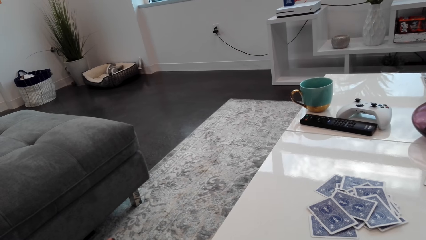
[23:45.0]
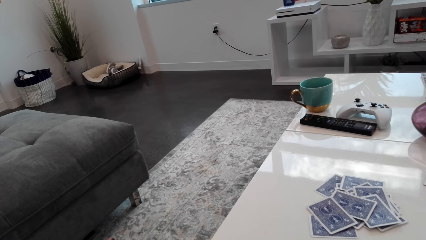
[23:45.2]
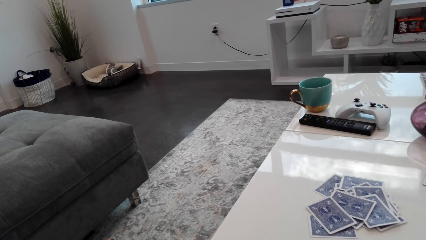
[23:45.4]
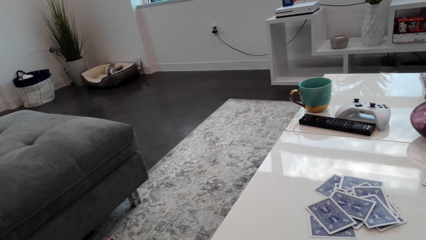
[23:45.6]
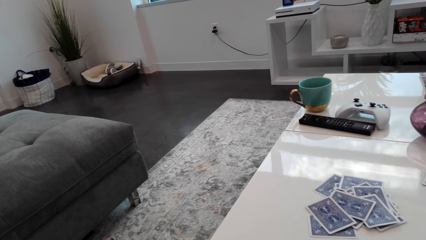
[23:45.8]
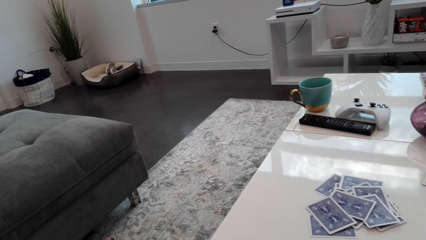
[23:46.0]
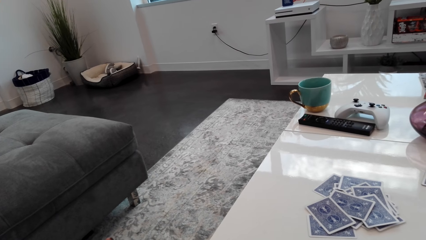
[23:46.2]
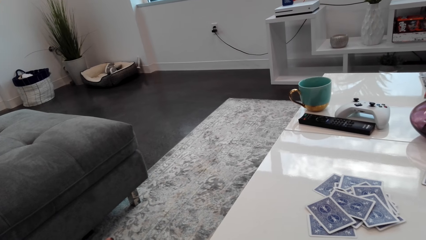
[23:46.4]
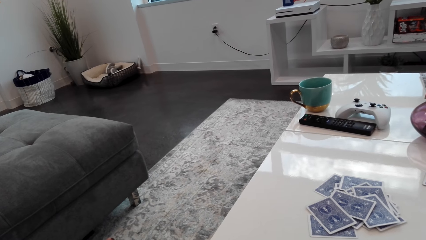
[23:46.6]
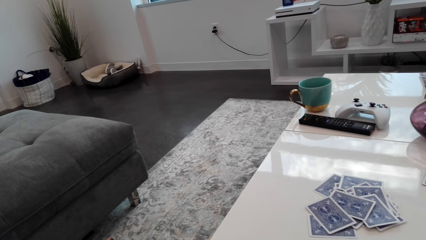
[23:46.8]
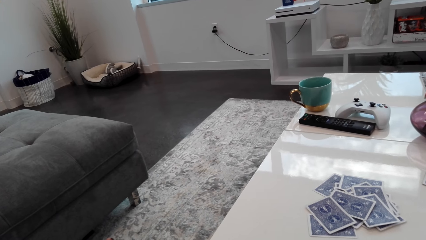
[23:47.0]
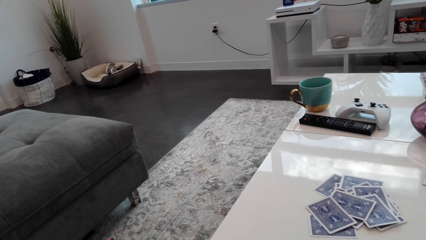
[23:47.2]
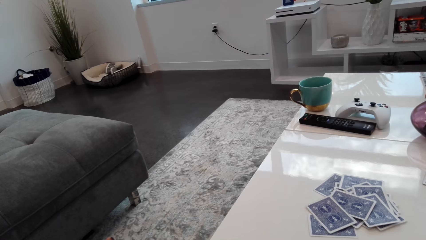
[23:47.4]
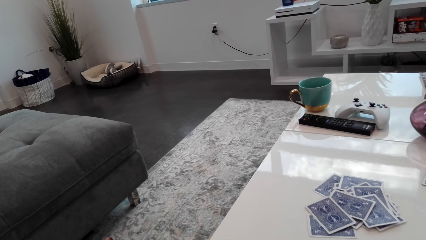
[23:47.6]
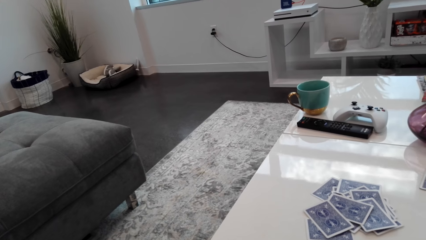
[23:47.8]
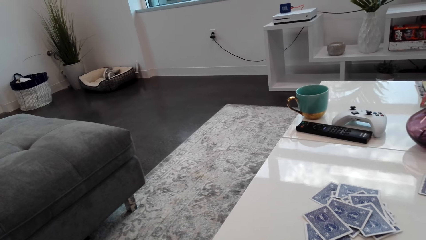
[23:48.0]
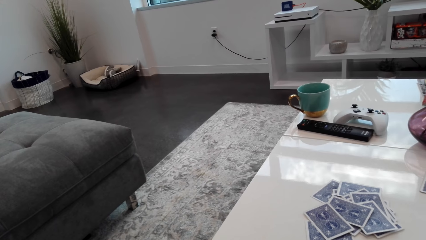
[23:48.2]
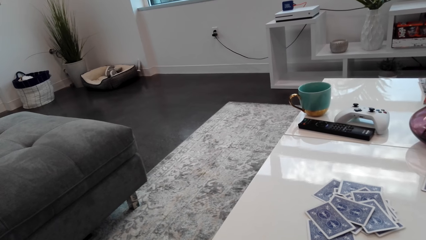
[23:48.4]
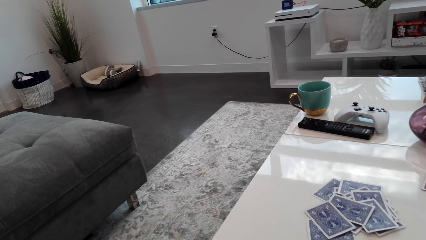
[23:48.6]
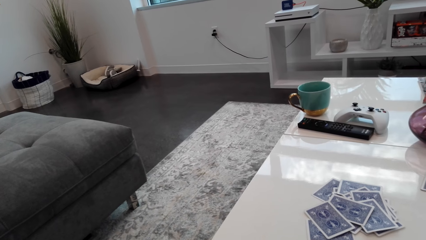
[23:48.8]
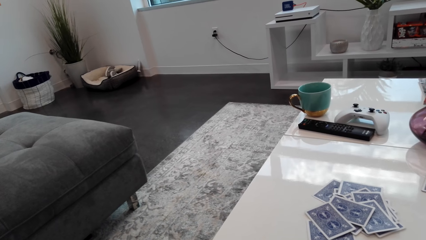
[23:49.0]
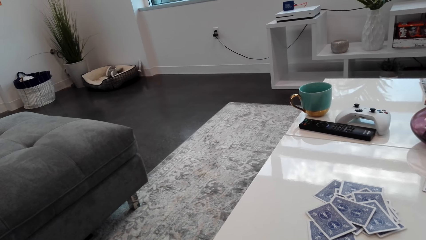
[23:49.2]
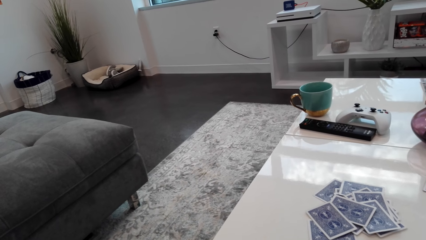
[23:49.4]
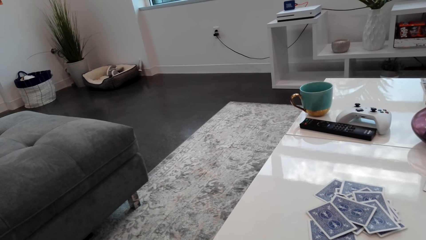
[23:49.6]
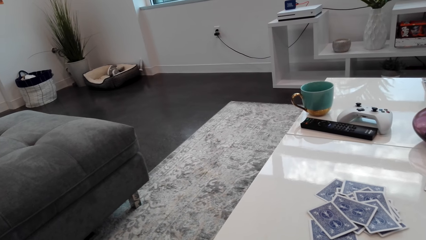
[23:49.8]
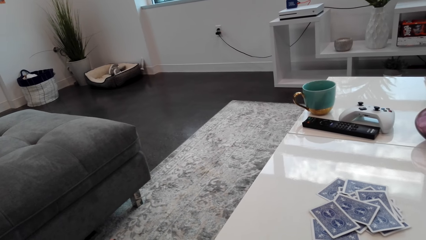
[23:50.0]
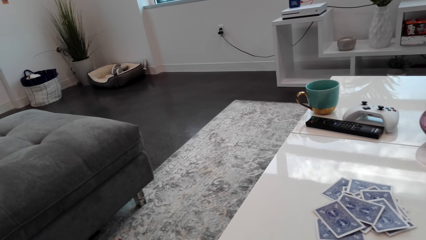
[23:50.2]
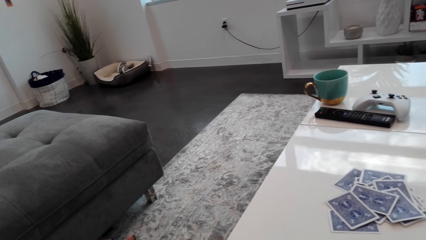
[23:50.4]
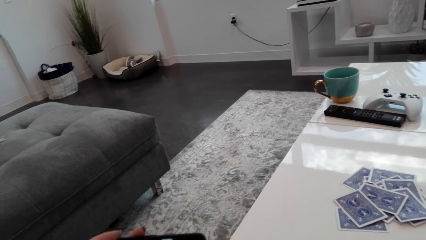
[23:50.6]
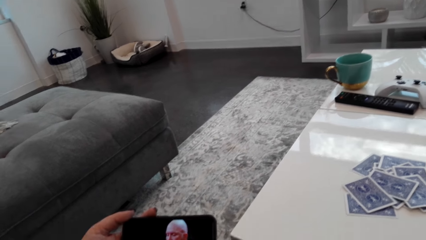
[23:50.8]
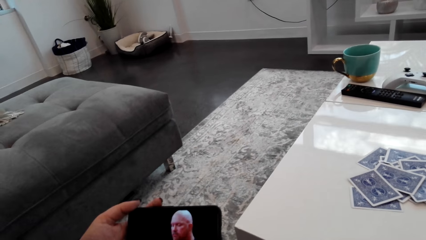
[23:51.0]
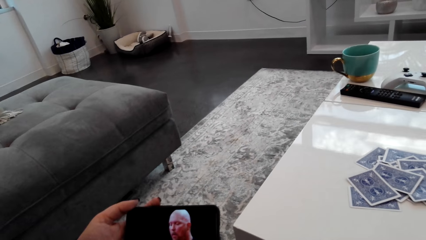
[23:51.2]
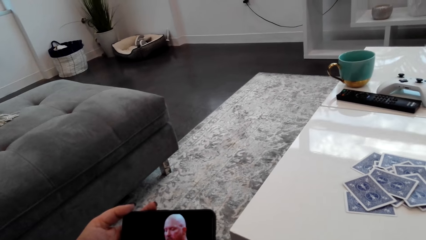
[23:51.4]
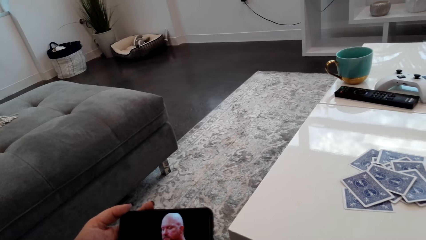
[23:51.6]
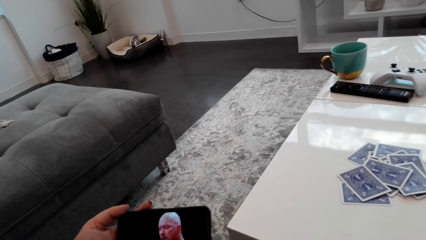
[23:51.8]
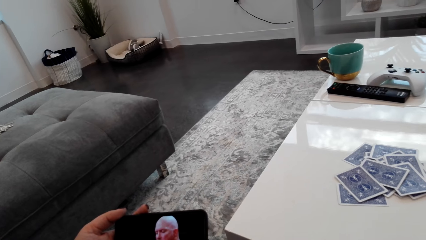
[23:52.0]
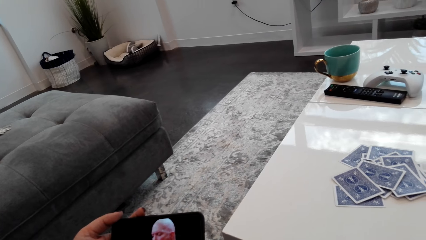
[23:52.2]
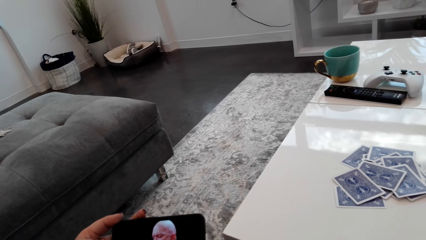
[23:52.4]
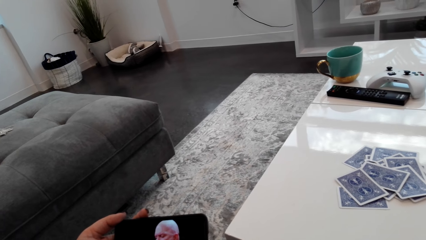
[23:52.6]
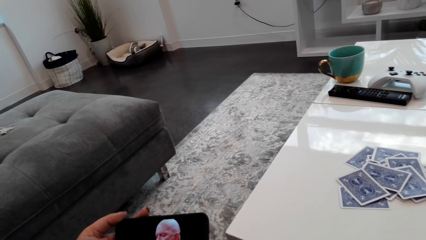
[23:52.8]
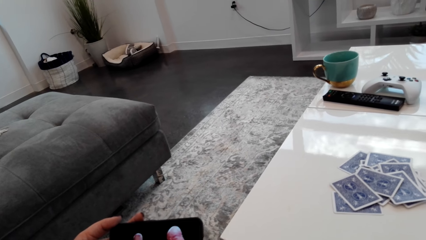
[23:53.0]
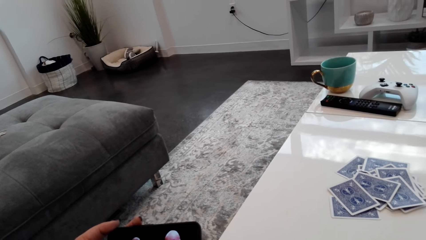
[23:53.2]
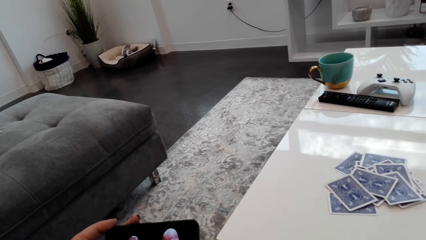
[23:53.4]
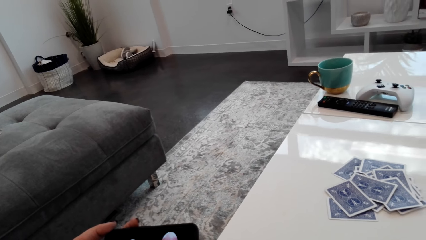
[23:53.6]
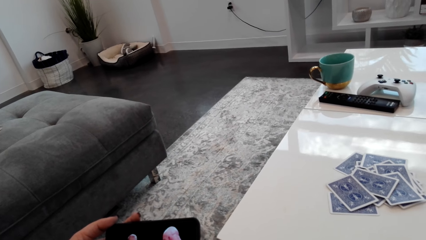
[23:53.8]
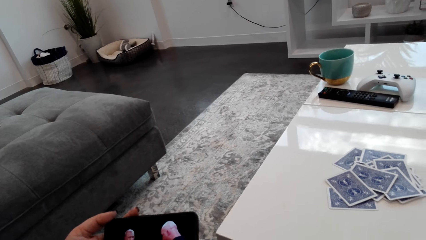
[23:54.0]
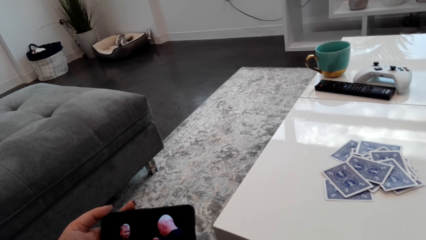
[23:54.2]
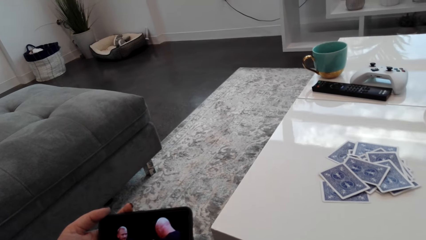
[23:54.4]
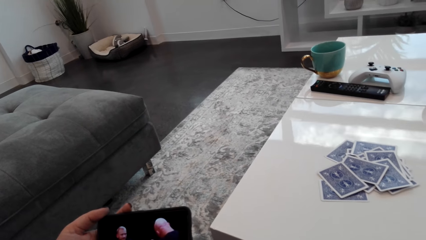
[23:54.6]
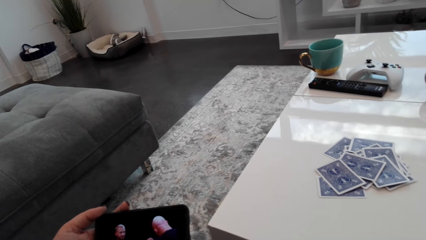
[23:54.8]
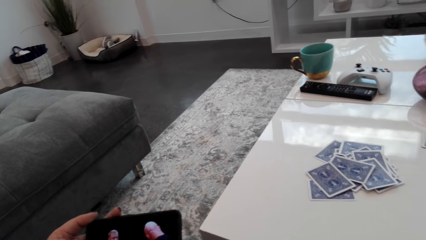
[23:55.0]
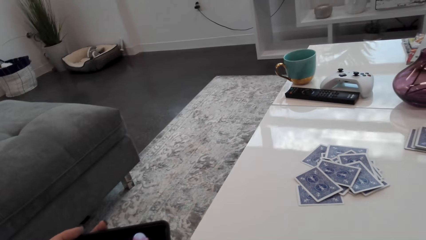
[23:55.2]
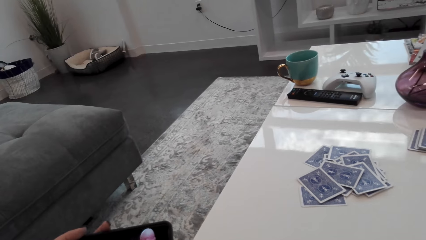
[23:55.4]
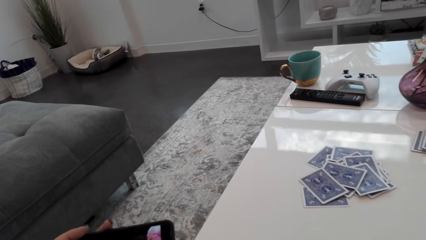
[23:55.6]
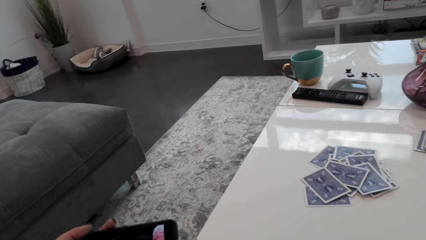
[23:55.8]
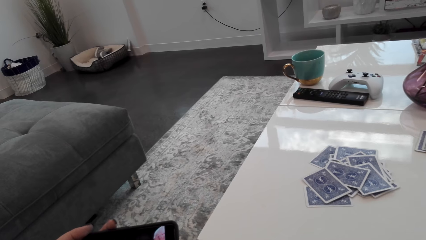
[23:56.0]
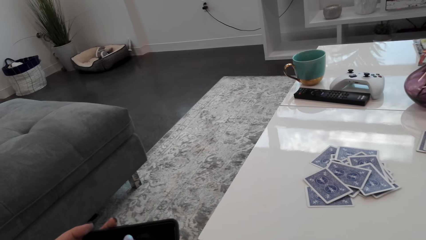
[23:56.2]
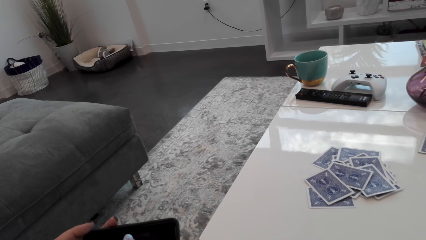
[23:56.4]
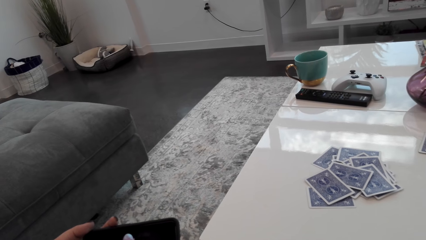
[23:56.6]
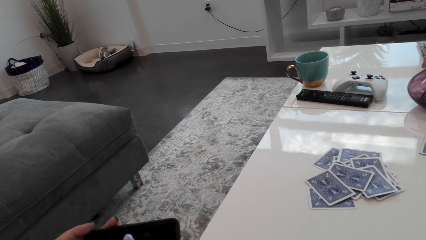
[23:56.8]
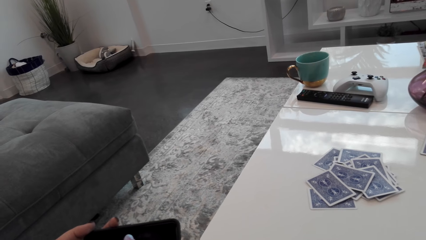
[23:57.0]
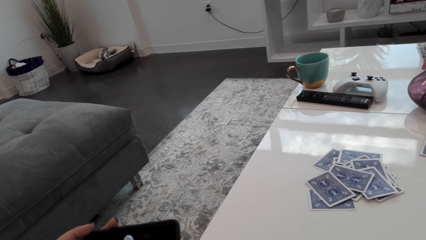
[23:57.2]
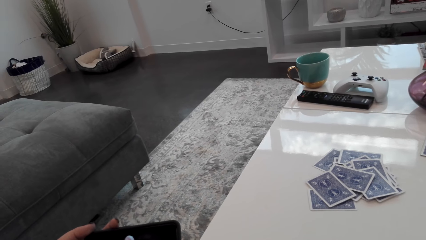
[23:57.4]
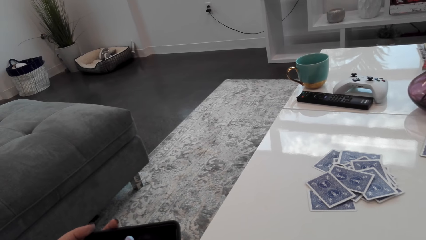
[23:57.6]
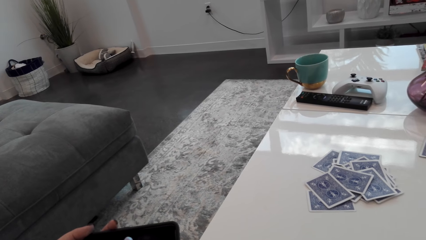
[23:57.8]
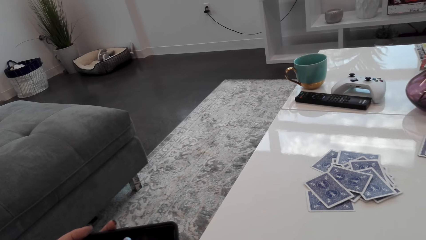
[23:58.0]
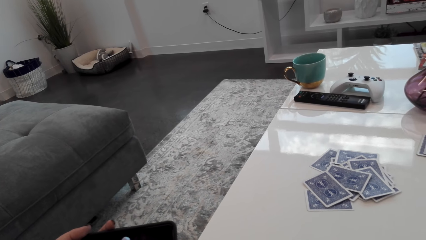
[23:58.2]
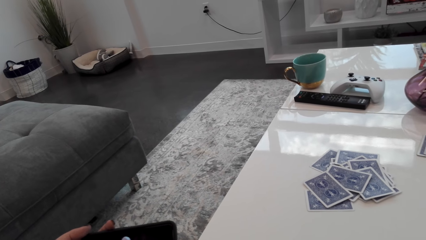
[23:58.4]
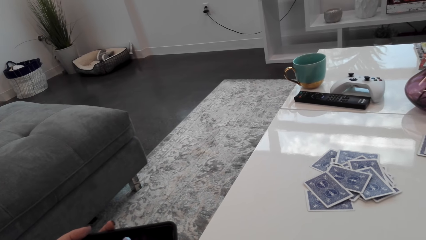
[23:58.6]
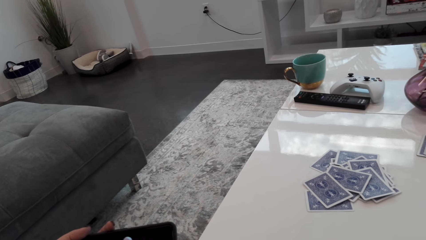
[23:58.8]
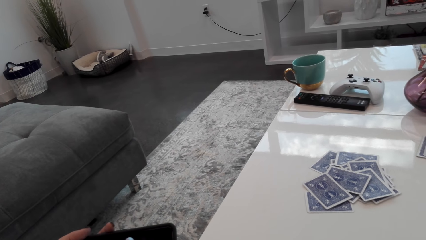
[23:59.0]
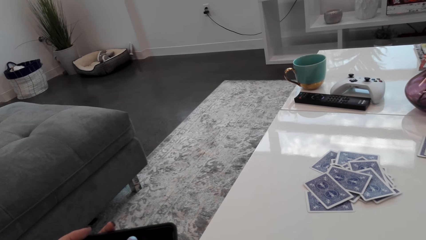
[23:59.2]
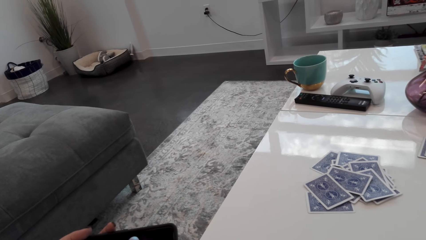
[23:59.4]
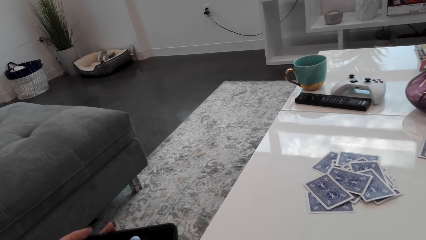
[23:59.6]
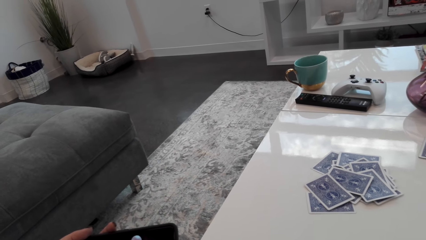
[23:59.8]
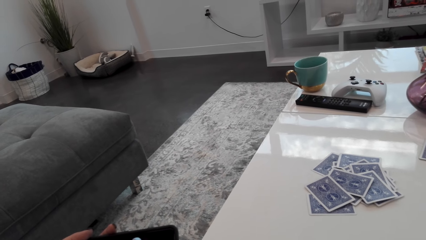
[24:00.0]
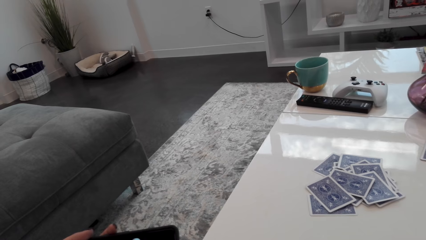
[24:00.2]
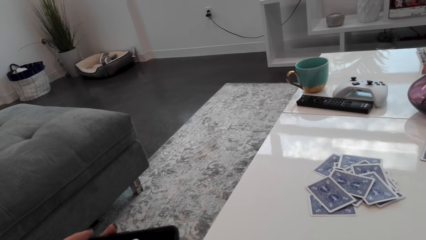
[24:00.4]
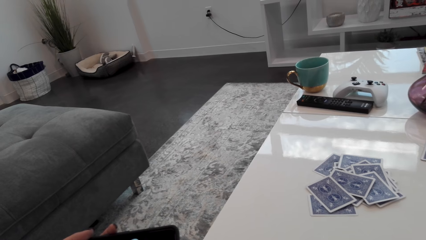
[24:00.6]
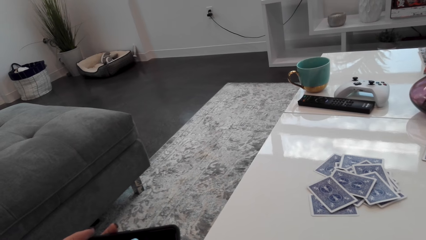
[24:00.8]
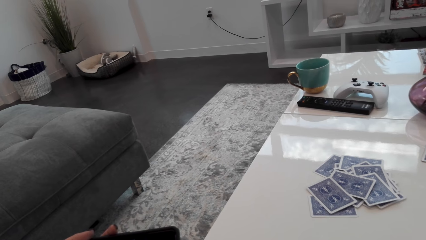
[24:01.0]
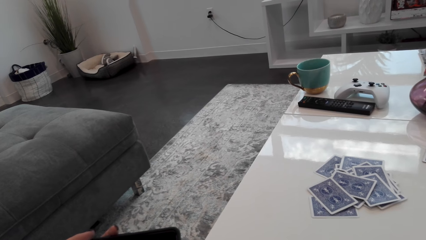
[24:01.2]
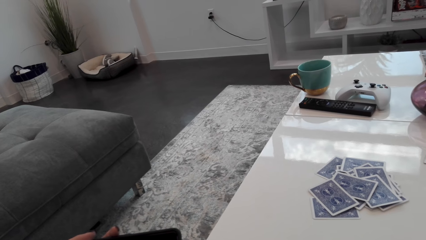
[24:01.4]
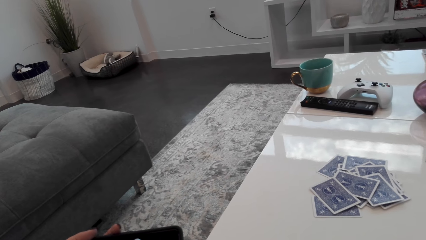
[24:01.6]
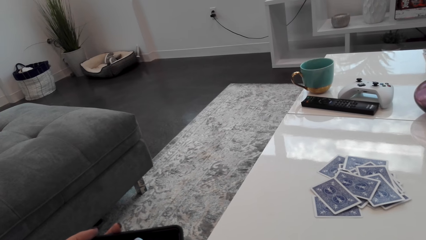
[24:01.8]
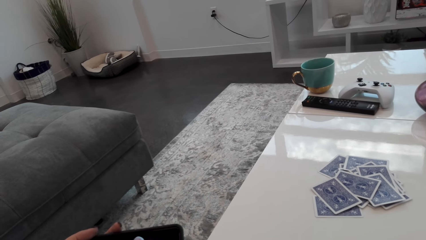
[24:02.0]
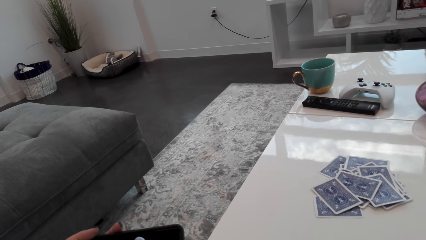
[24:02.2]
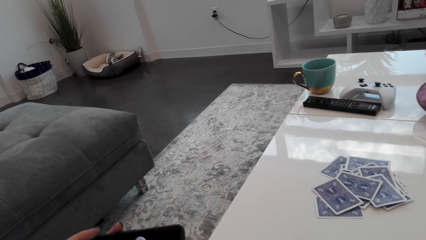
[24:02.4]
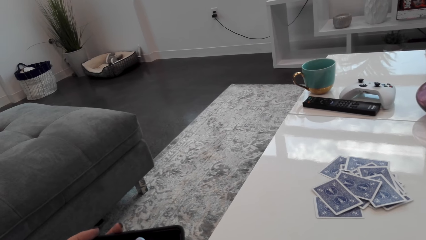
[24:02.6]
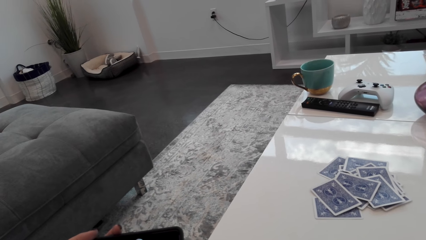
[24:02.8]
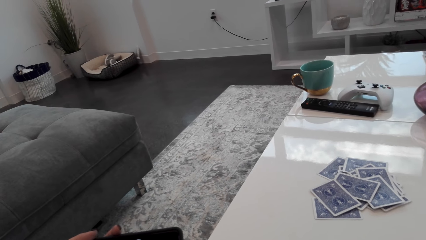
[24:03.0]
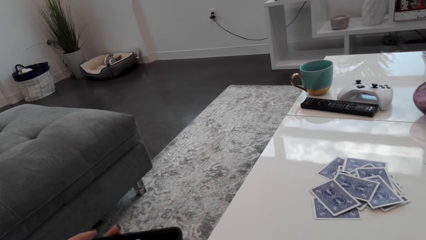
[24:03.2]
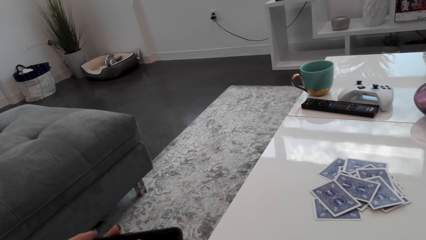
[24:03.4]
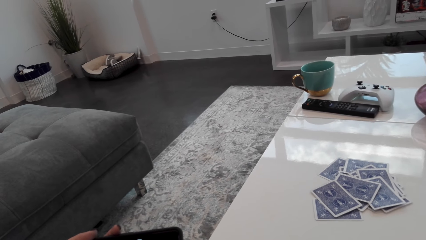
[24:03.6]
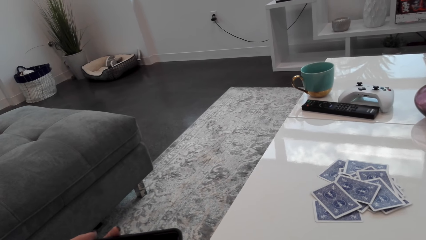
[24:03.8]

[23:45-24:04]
The camera wearer laughs. They watch the phone. They laugh.
